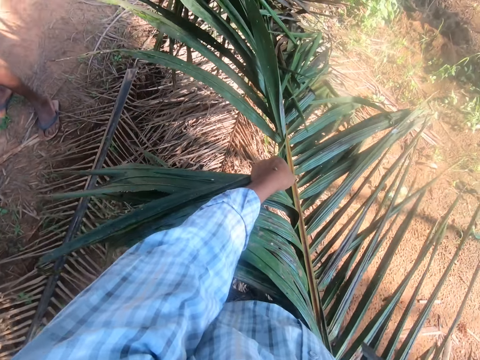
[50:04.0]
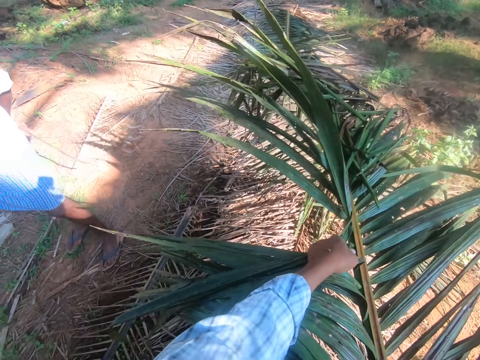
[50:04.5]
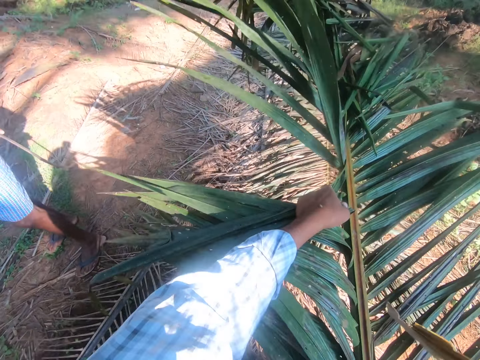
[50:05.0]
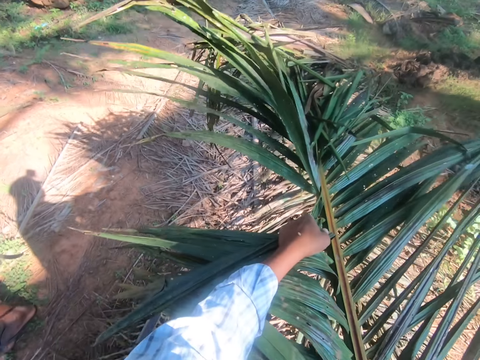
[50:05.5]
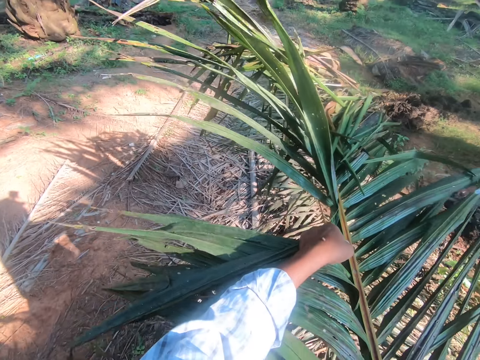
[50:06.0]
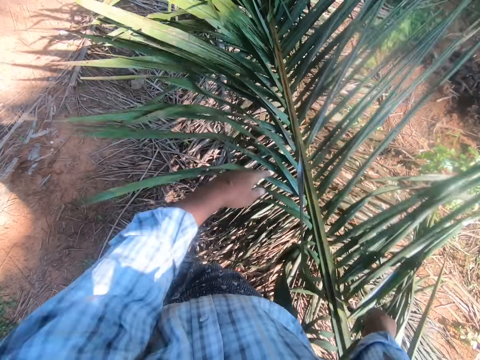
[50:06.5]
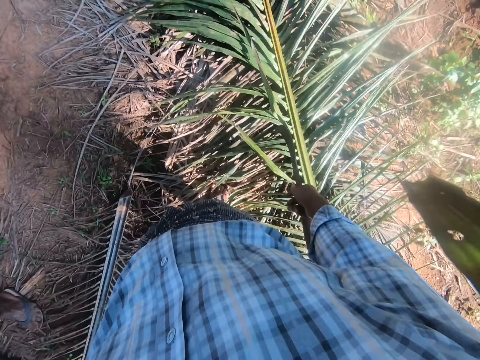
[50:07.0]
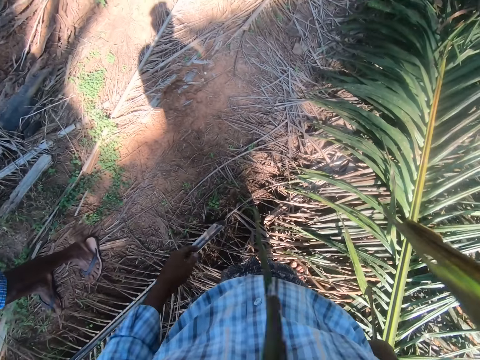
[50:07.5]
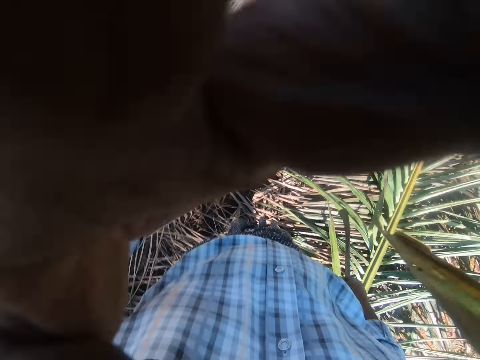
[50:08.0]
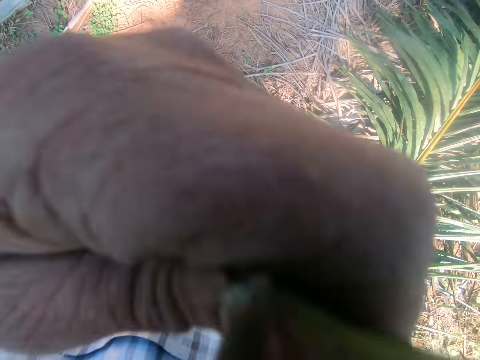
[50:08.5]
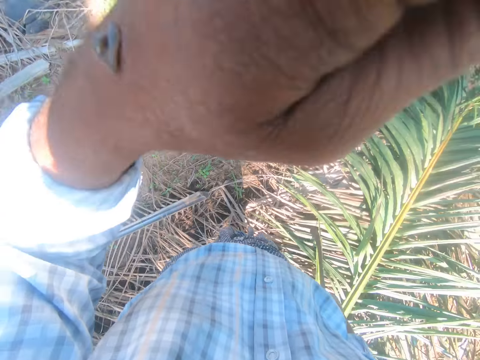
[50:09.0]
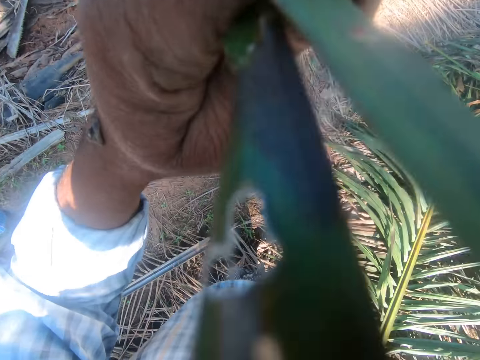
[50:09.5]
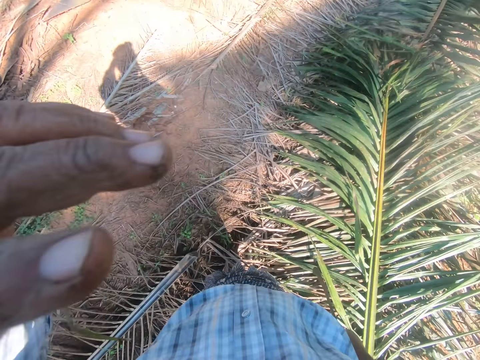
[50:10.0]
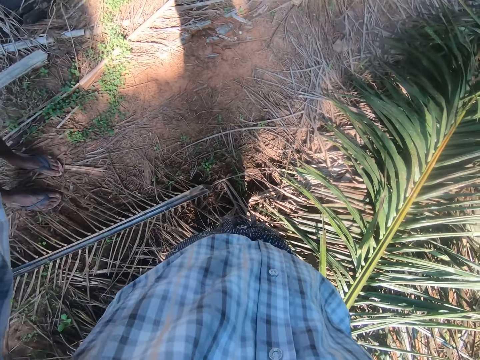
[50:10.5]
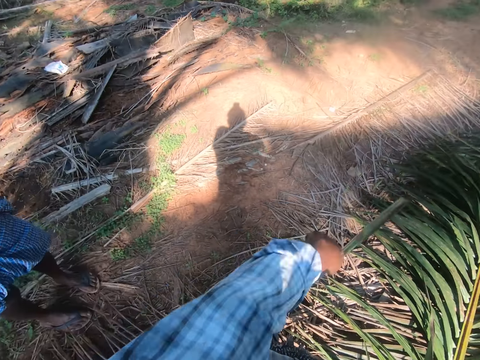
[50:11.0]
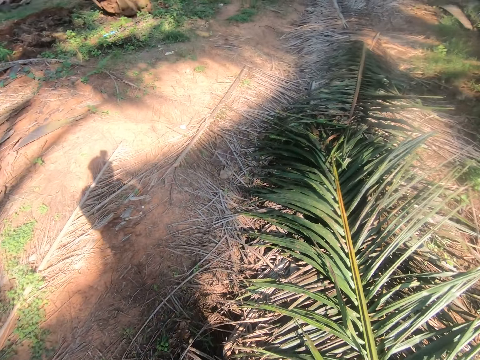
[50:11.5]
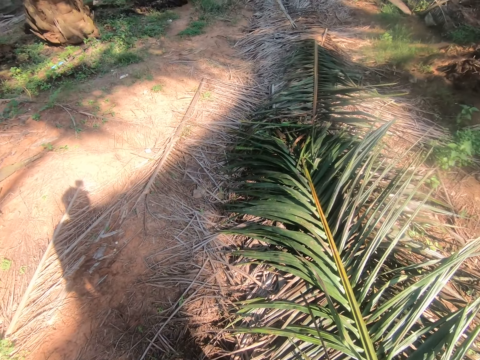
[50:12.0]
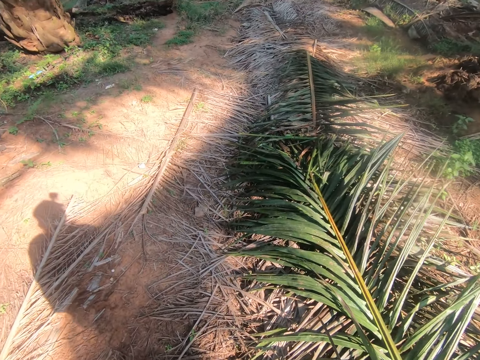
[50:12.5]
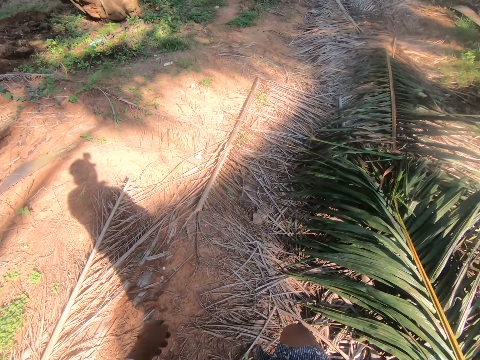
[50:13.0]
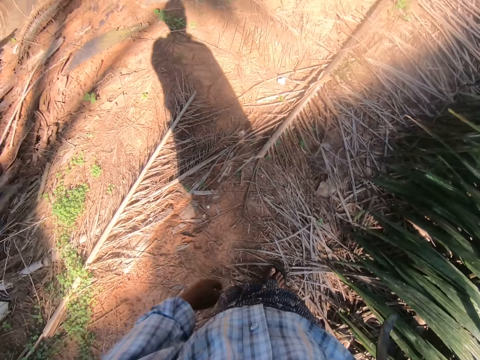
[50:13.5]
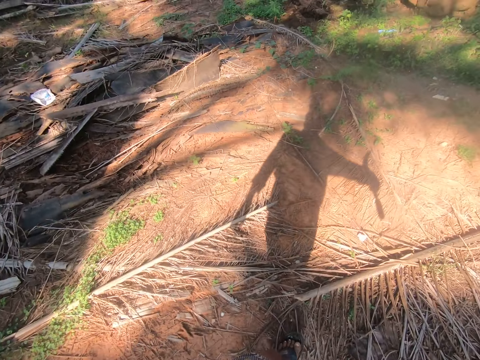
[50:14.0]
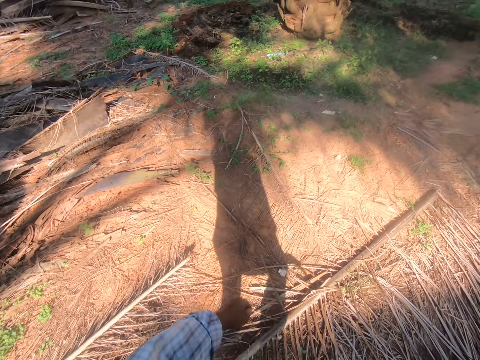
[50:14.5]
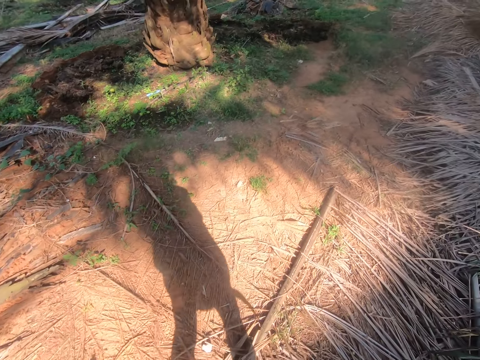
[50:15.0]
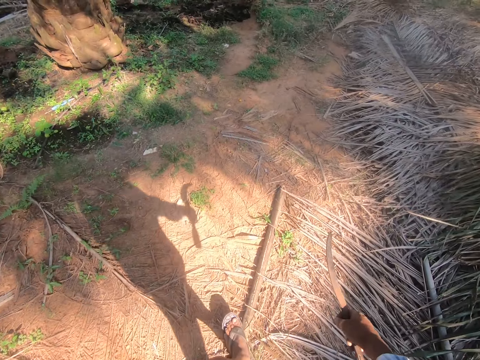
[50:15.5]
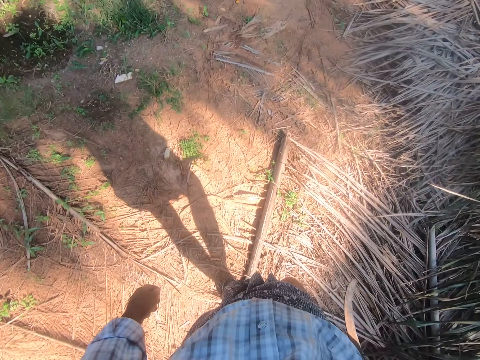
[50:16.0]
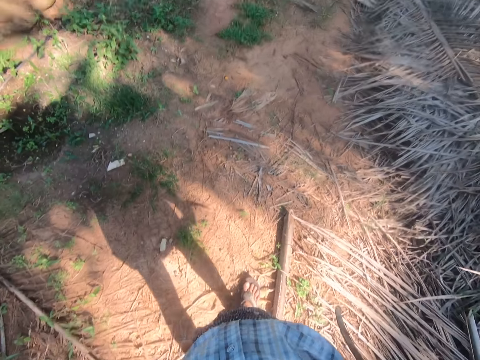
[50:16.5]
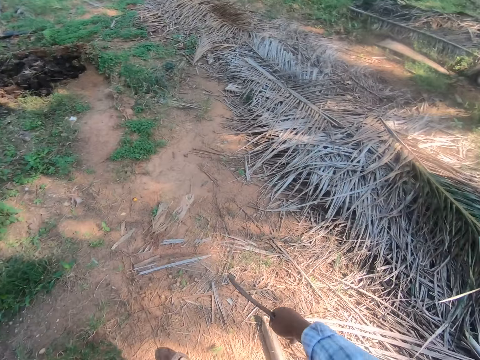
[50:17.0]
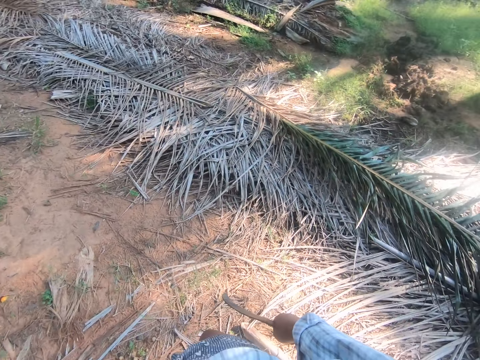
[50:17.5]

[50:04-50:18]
The camera wearer throws a coconut tree branch on the ground. A man stands close to the coconut tree branches. The camera wearer turns around. They remove a coconut tree leaf on the camera. The man stands close to the coconut tree branches. He stands close to the coconut tree branches again. The camera wearer throws the coconut tree leaf on the ground. The man stands close to the coconut tree branches. The camera wearer looks around. They walk through the plantation.

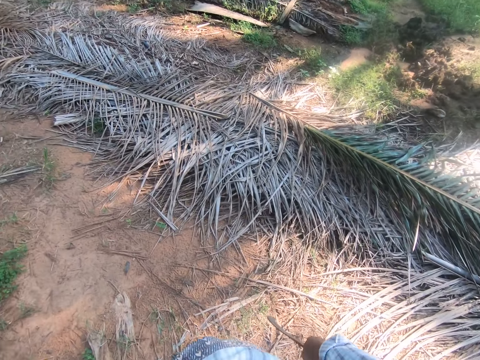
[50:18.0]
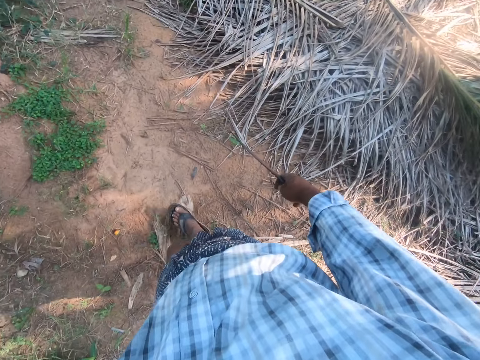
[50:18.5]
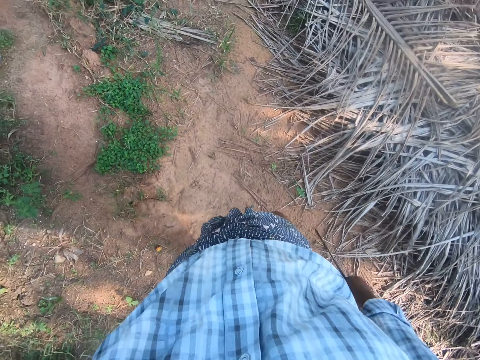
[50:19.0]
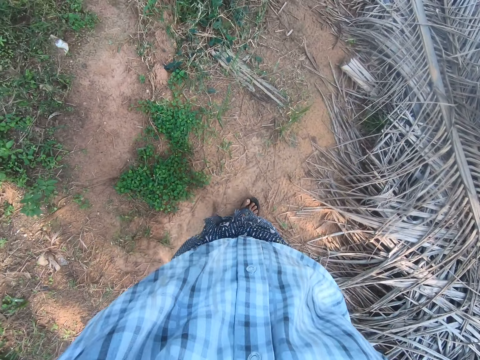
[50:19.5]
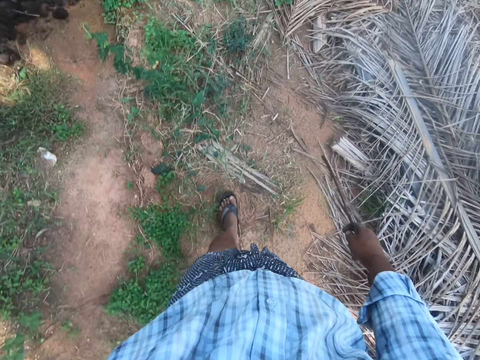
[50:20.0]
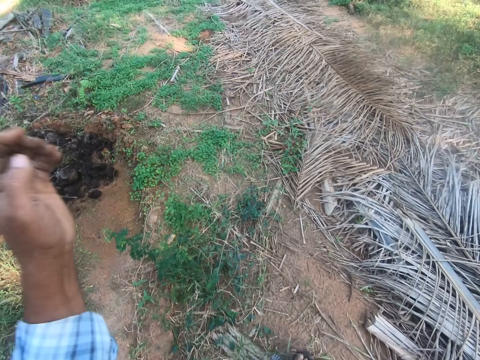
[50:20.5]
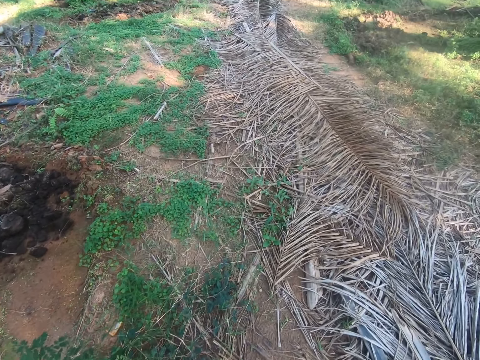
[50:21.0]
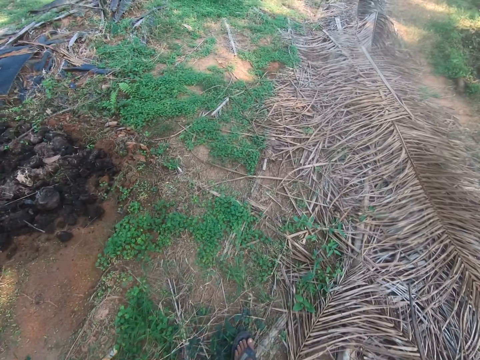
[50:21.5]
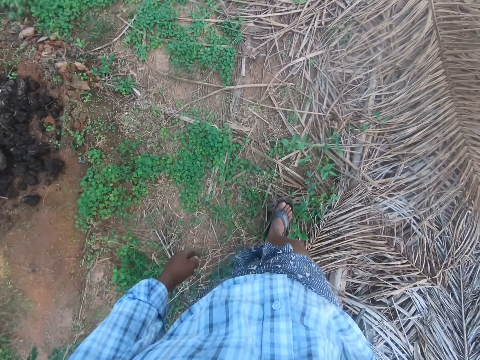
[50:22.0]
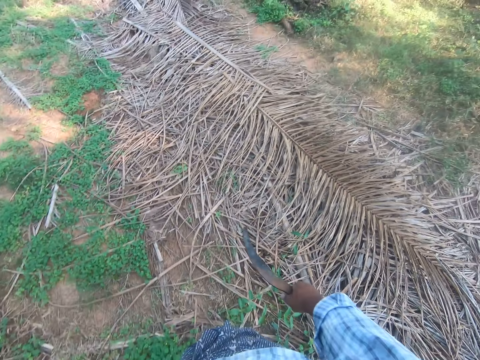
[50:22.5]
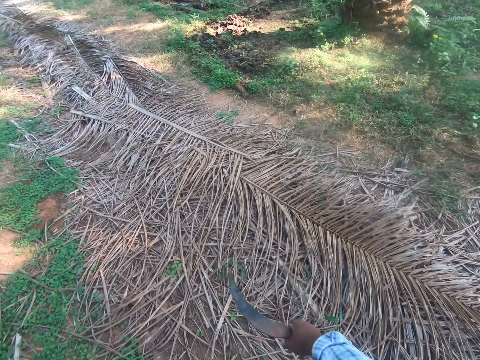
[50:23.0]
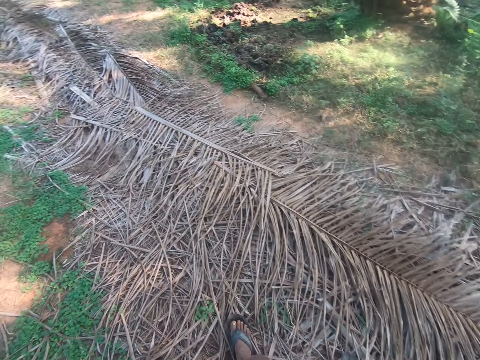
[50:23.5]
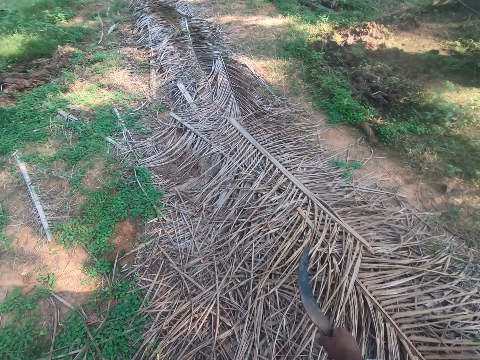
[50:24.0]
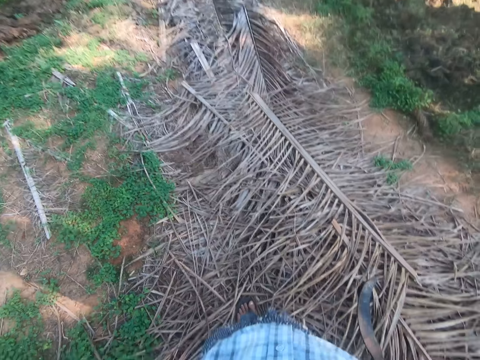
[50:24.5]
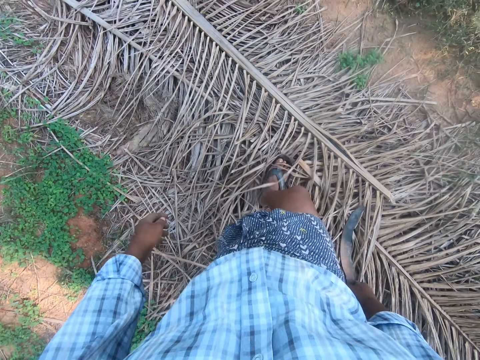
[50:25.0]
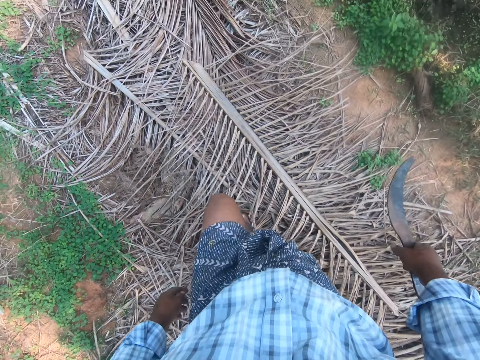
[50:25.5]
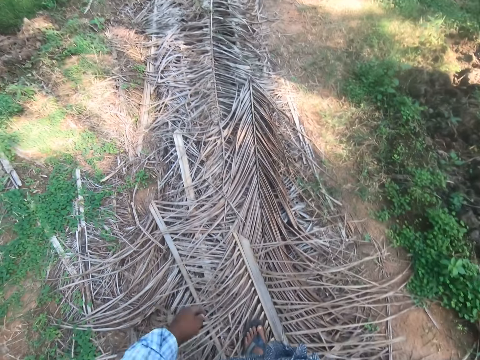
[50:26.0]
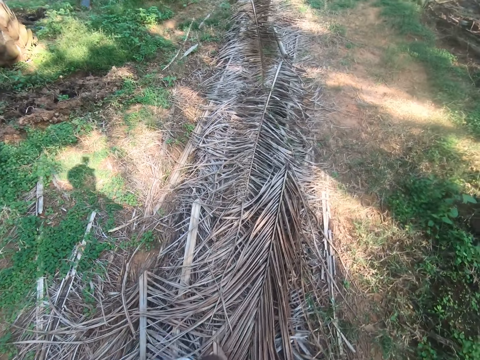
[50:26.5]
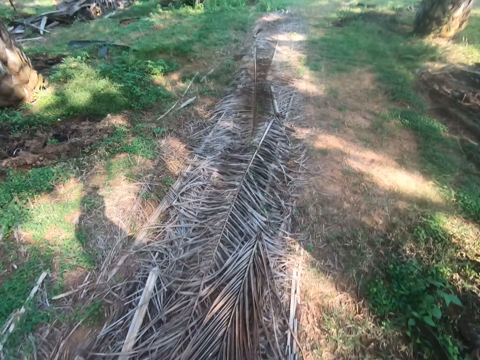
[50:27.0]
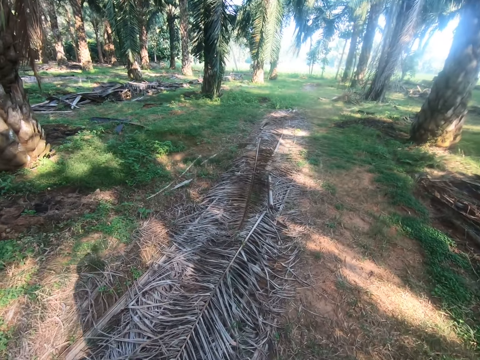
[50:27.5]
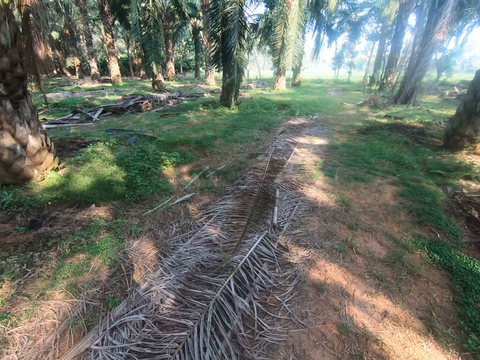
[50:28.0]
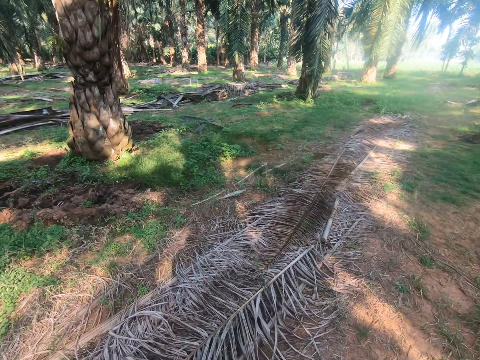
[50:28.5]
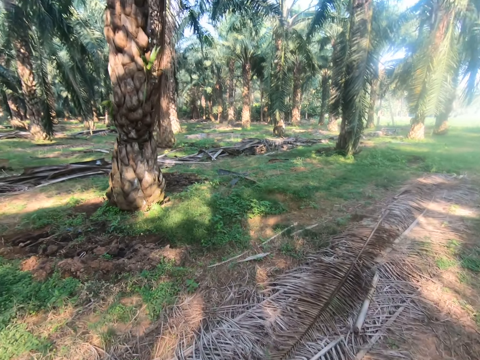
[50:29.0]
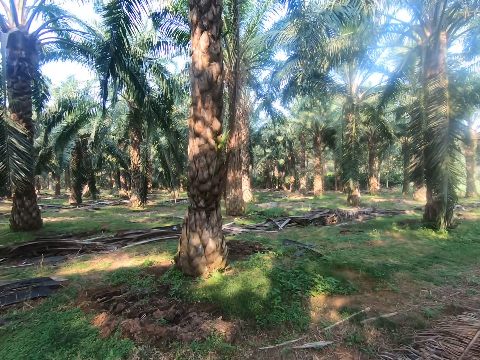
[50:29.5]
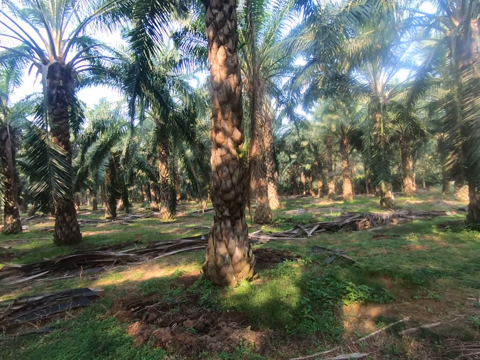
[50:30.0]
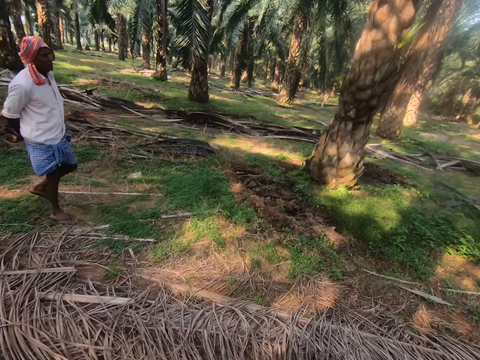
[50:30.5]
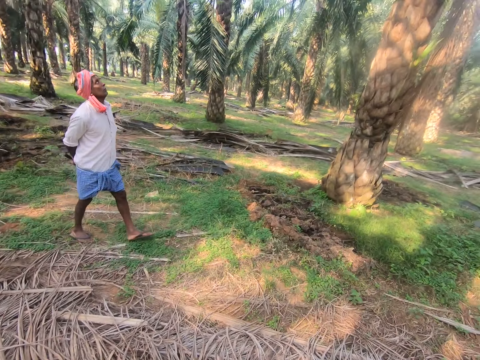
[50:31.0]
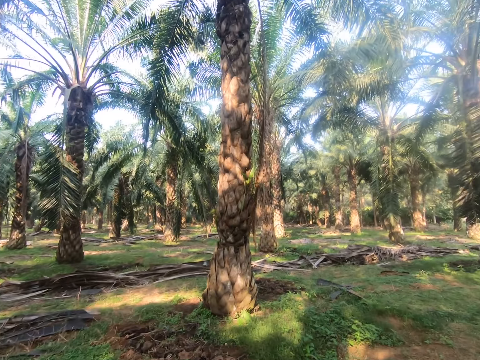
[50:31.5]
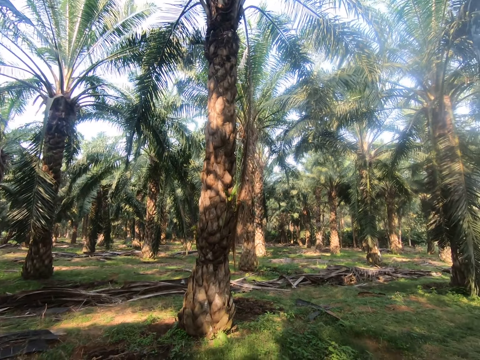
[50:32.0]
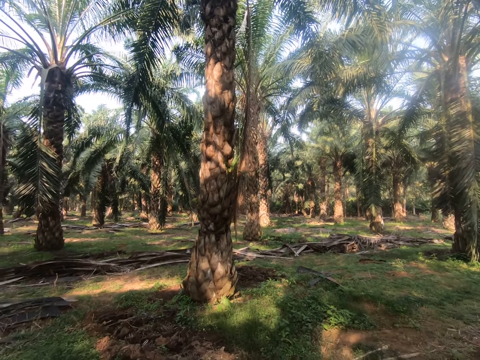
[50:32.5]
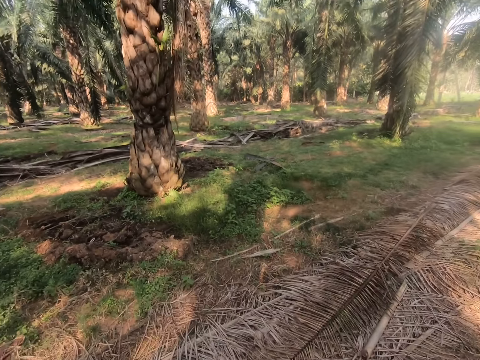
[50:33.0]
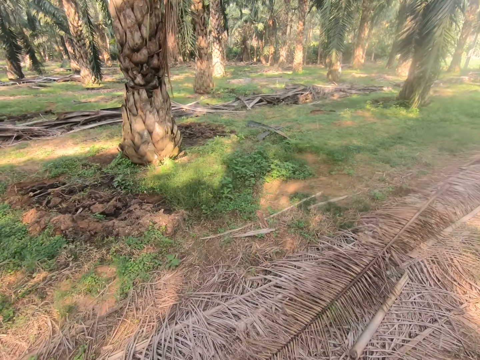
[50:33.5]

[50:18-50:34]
The camera wearer uses gestures. They walk around. They look around. A man walks through the plantation. The camera wearer looks around.
